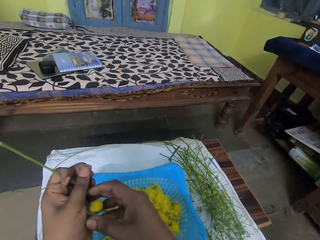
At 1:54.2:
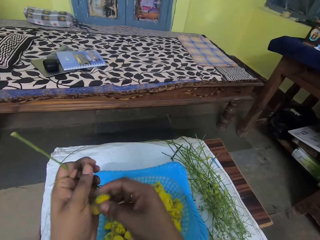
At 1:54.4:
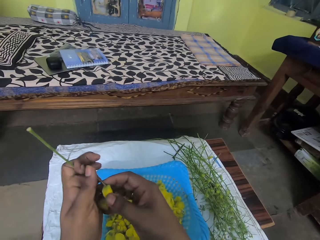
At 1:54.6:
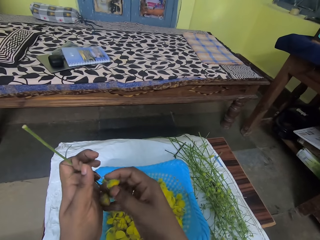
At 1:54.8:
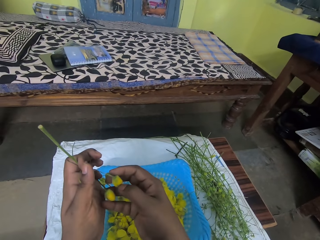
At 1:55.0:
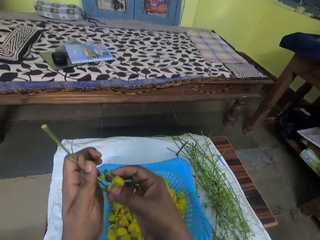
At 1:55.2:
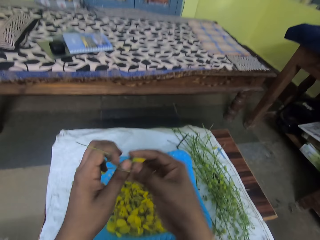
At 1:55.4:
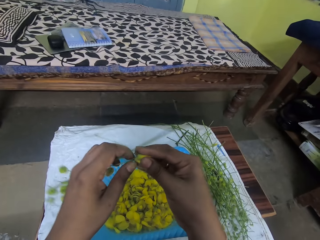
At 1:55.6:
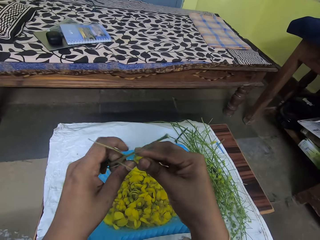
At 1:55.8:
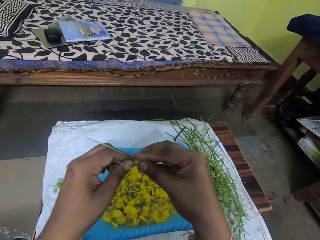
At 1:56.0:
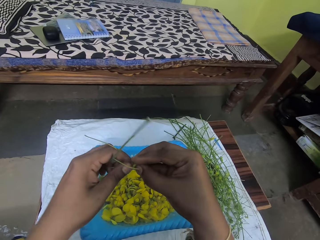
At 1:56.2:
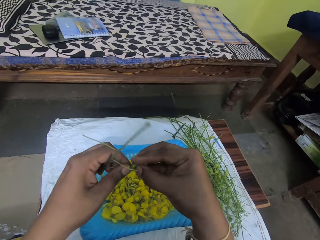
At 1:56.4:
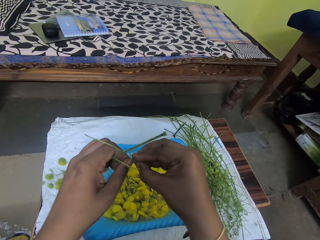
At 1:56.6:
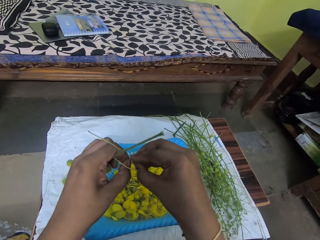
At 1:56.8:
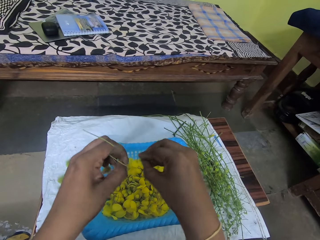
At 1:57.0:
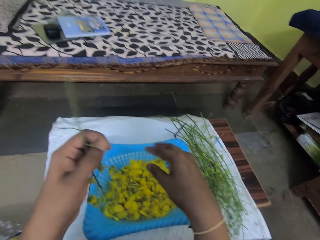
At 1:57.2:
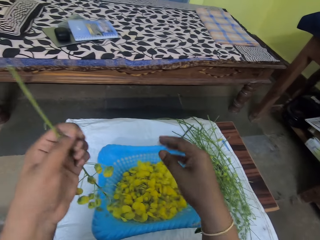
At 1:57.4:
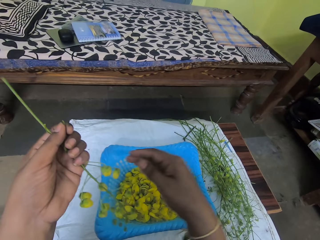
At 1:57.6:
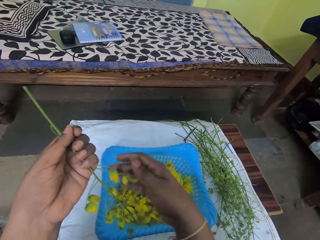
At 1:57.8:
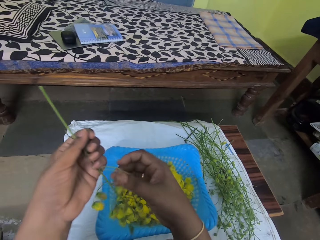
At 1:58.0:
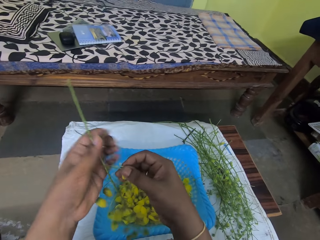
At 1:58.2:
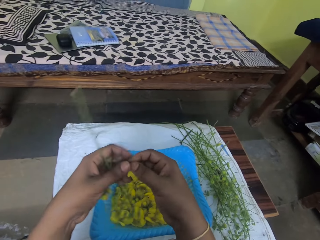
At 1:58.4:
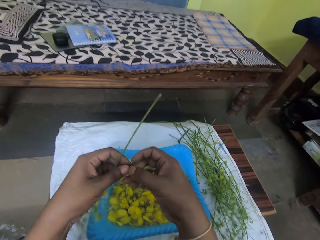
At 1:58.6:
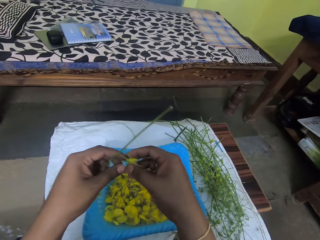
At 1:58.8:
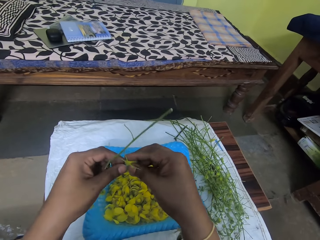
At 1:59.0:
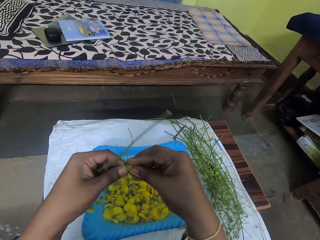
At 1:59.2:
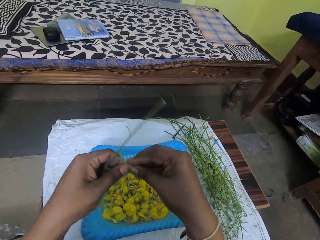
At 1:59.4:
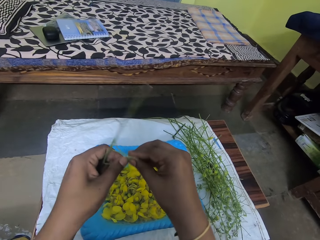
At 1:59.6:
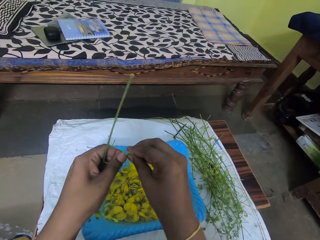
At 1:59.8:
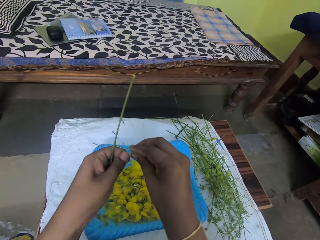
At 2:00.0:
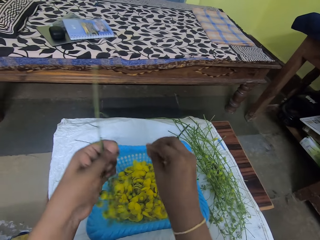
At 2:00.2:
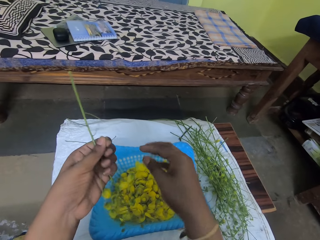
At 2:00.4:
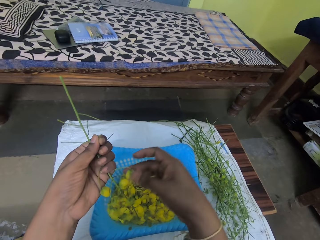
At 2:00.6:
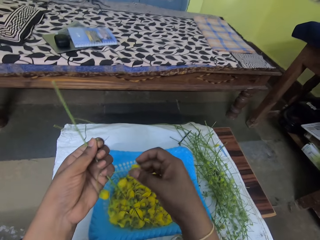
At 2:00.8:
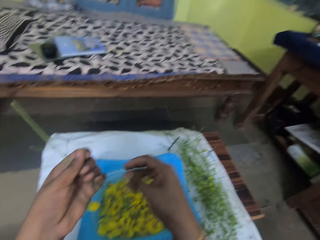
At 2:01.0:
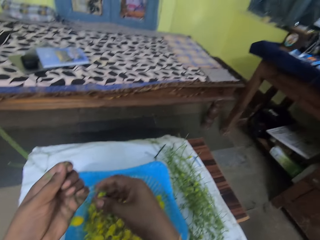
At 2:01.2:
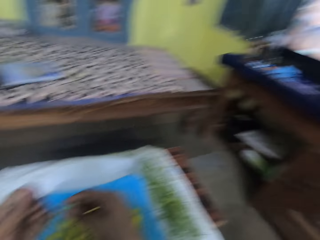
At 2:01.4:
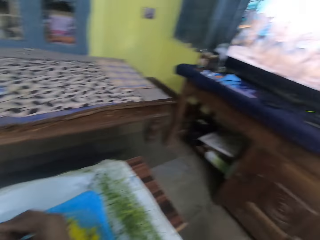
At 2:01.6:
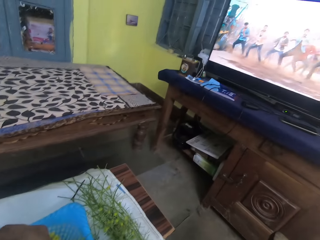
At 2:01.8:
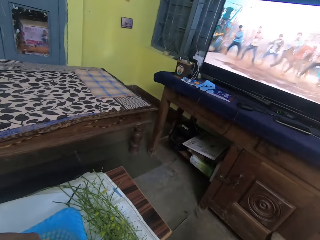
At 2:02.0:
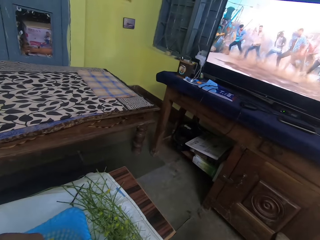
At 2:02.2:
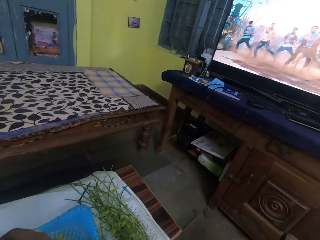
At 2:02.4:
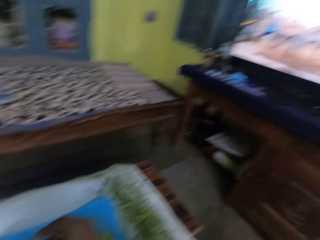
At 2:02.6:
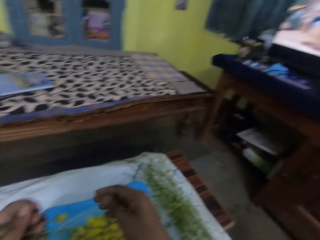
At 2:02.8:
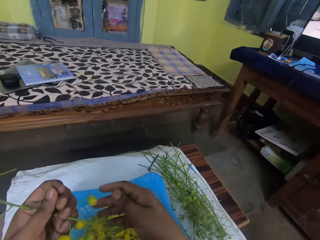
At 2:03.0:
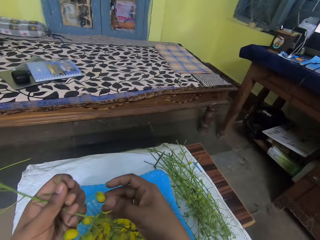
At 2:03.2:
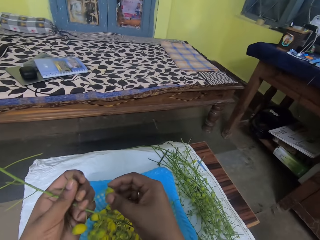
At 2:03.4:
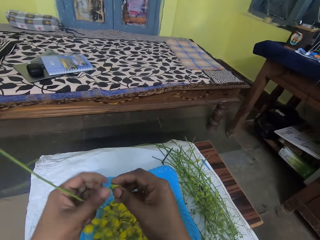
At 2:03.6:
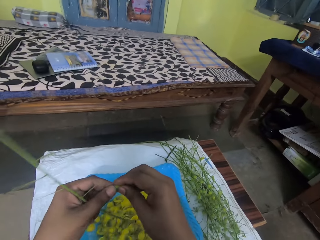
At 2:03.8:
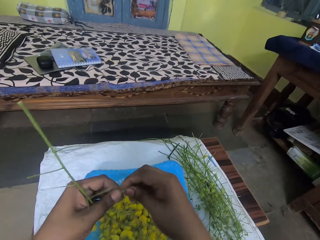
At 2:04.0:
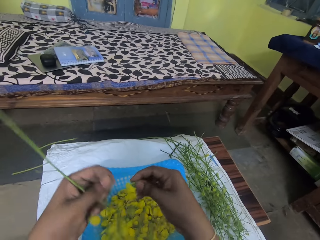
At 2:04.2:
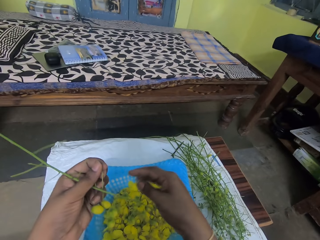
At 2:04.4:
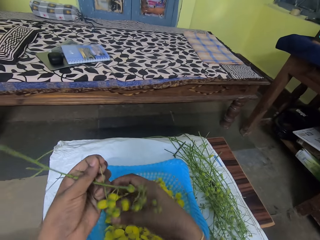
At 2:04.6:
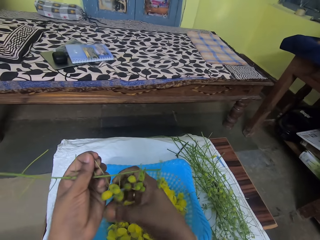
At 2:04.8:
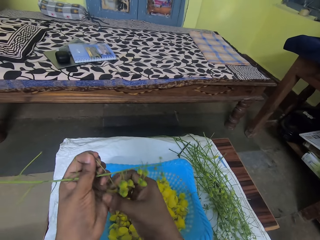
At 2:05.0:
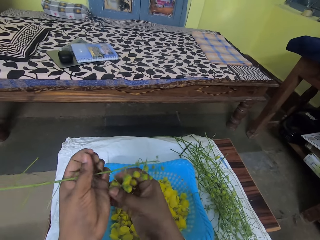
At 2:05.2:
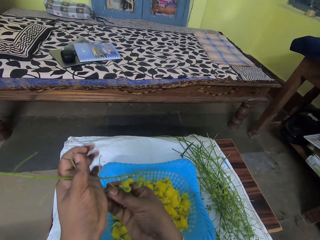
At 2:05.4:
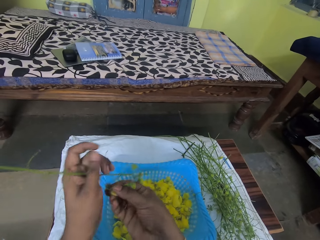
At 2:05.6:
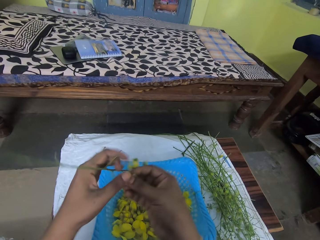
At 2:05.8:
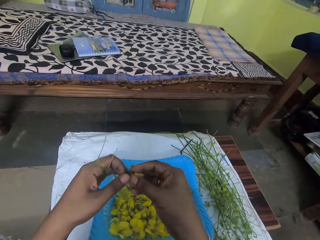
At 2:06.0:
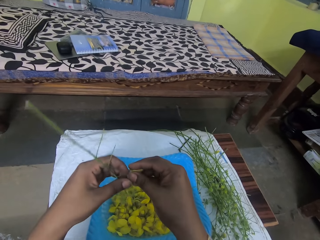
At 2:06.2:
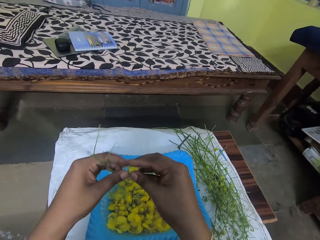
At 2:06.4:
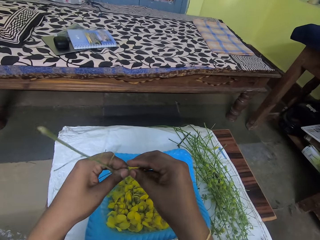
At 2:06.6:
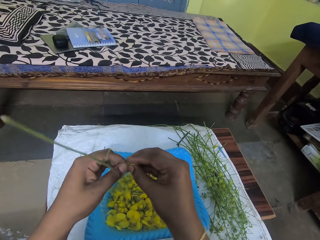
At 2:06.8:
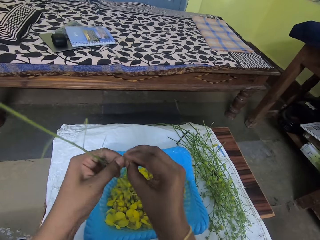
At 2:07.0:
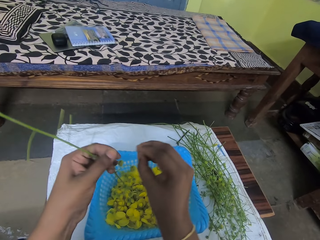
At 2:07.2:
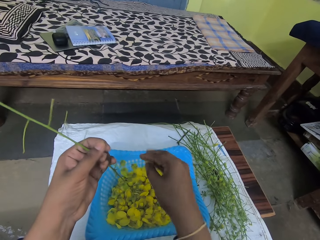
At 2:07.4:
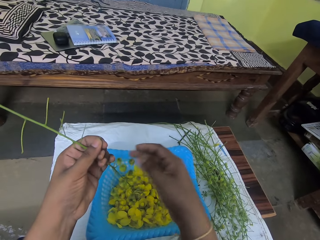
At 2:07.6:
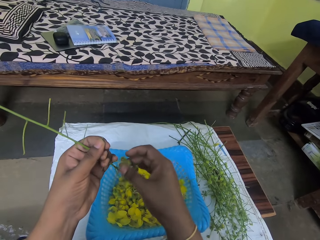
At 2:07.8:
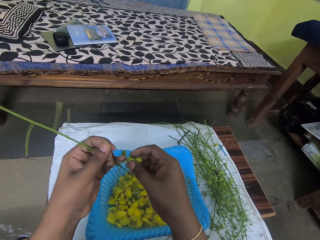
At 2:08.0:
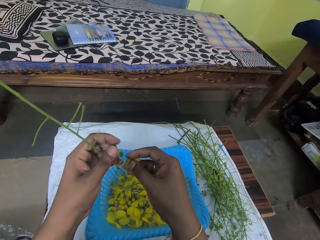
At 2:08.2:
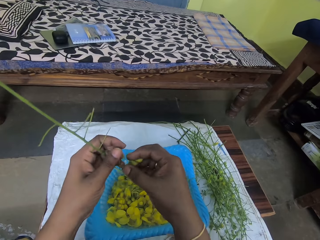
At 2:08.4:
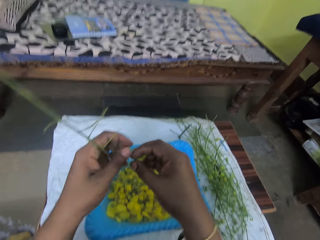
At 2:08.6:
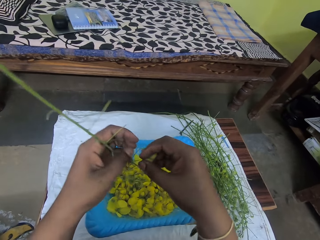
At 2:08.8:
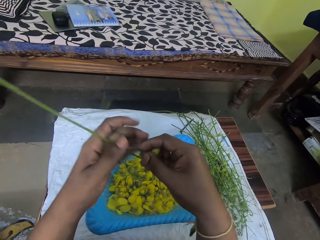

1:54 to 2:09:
The camera wearer prunes the flowers. They look at the television. They prune the flowers.

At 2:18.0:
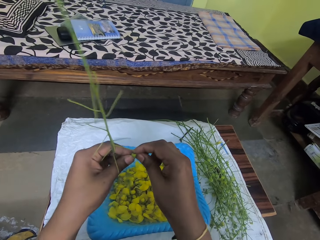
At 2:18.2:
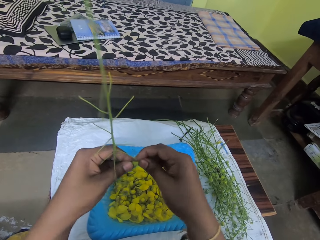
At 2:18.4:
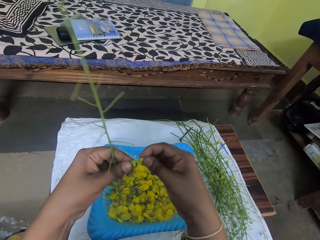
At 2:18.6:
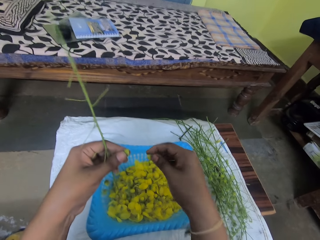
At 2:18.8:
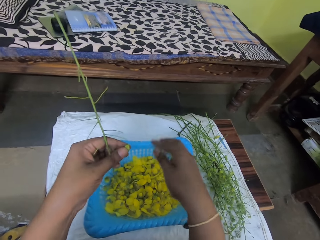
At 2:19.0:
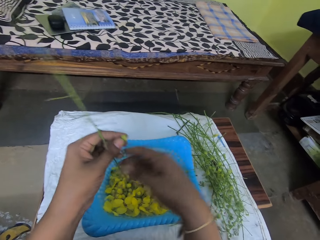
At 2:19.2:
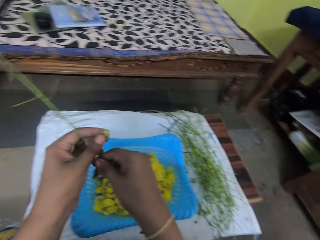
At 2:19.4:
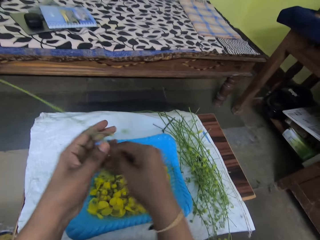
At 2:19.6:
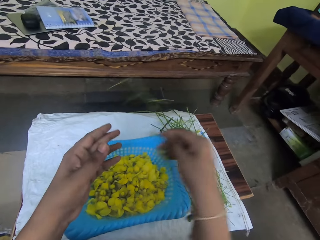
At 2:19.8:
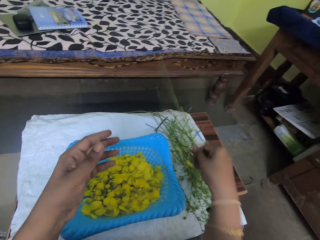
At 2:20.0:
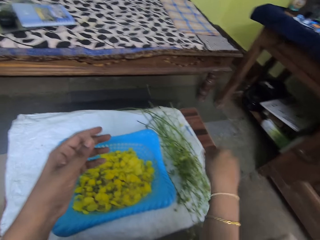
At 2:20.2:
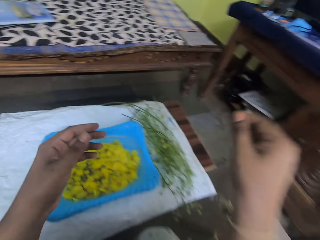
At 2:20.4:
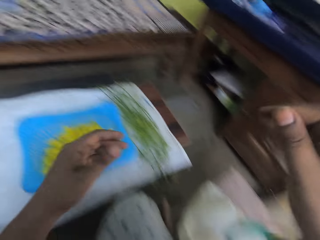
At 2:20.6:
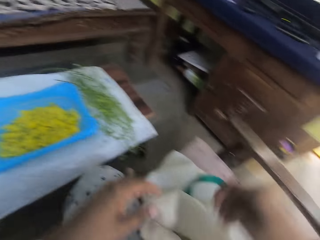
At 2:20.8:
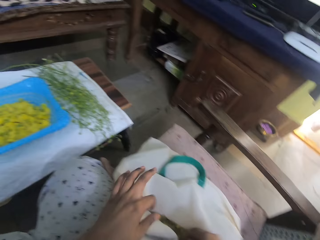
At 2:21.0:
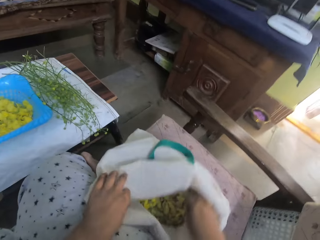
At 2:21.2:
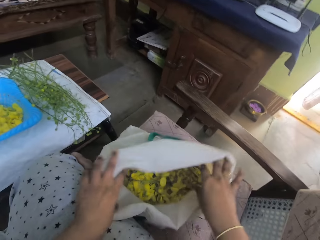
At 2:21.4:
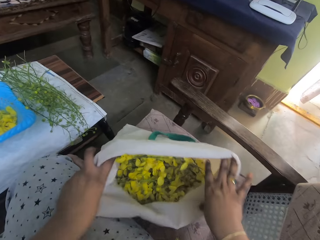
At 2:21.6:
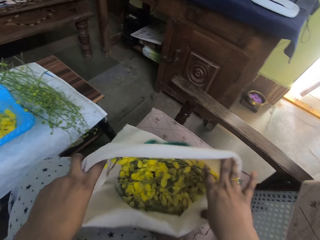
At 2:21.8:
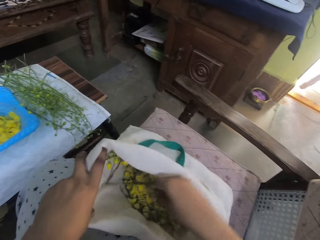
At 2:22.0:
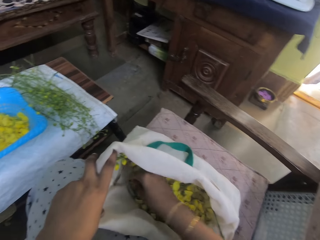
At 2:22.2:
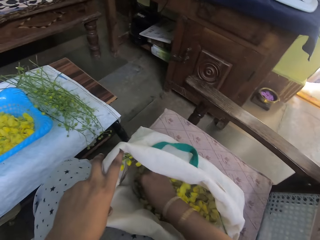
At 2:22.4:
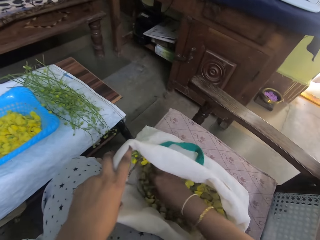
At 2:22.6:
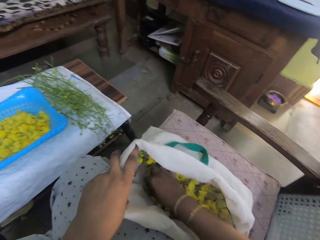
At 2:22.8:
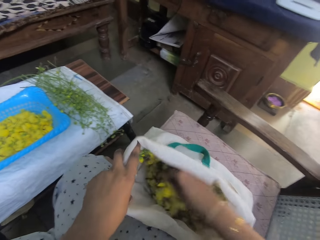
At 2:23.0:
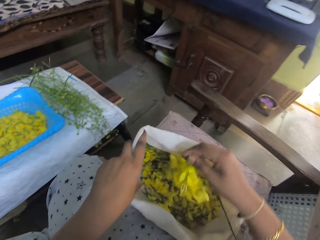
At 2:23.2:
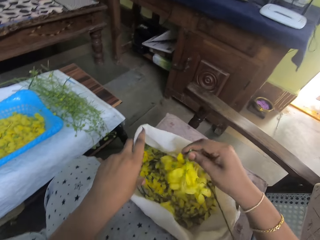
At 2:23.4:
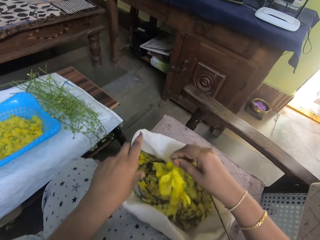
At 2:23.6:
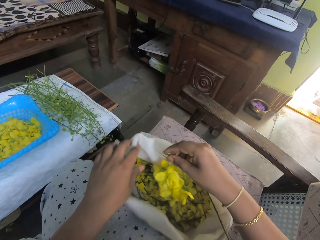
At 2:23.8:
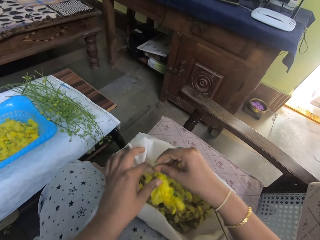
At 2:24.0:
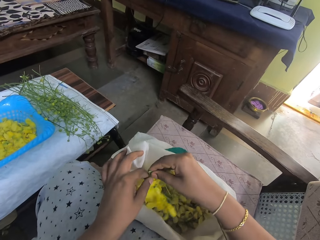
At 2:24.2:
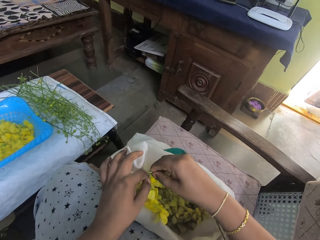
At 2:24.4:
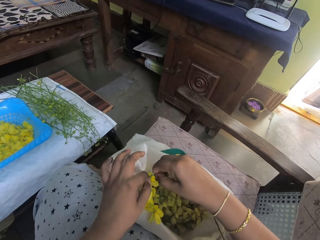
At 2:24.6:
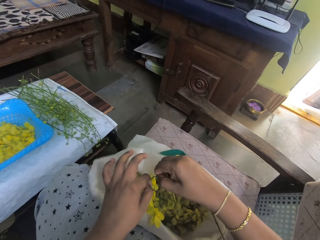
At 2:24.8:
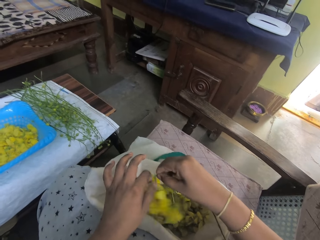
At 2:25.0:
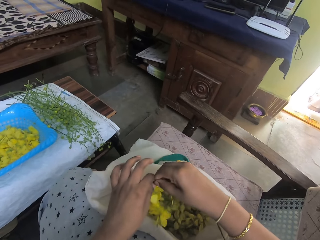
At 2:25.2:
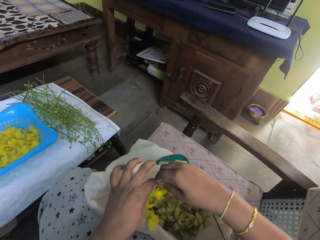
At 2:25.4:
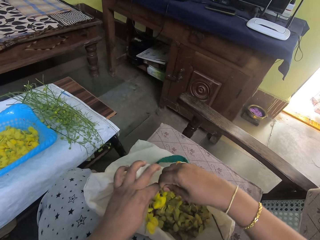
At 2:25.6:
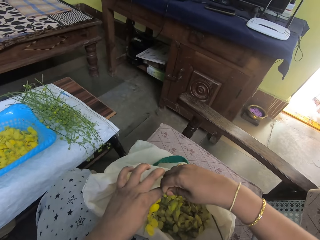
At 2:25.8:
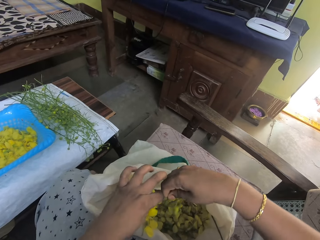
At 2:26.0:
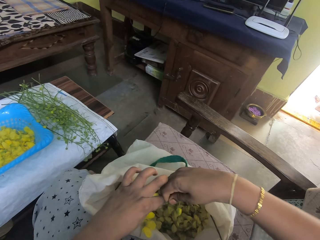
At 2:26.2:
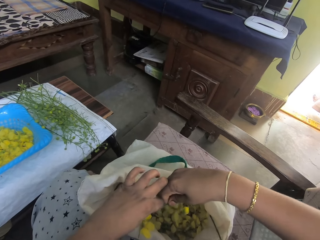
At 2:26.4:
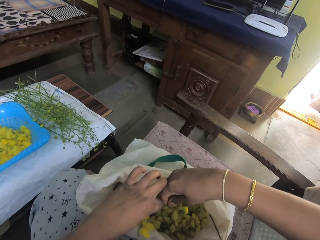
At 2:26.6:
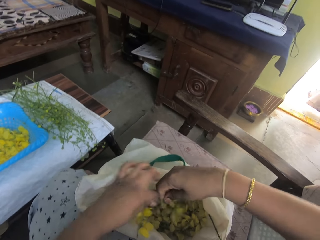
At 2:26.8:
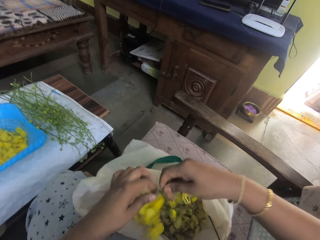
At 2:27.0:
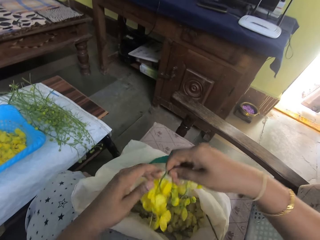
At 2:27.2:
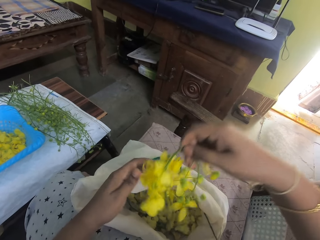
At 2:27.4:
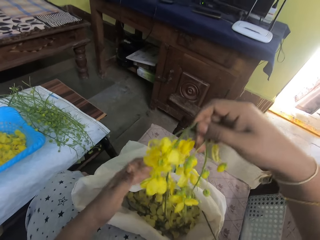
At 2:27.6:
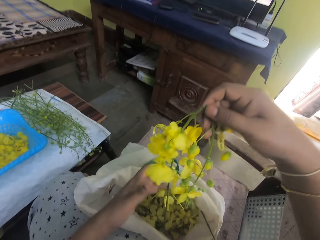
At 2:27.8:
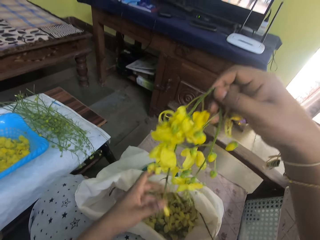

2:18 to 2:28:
The camera wearer passes the stem to his right hand from his left hand. She drops the stem on the table with her right hand. She opens the shopping bag with both hands. She picks a flower from the shopping bag with her right hand. She bends the flower stem with her left hand.
